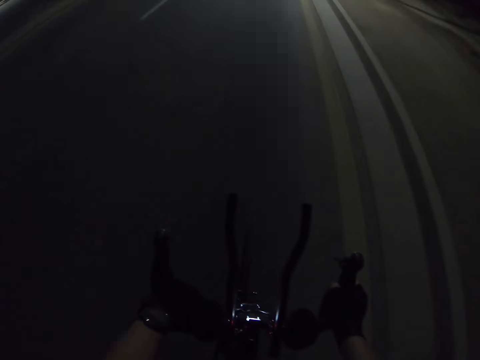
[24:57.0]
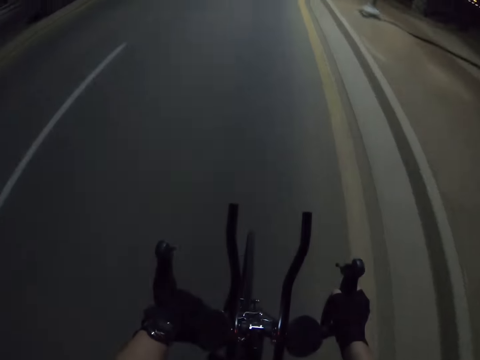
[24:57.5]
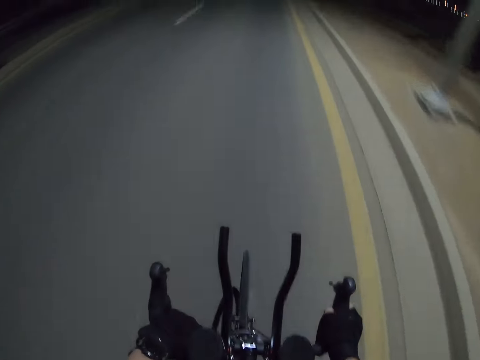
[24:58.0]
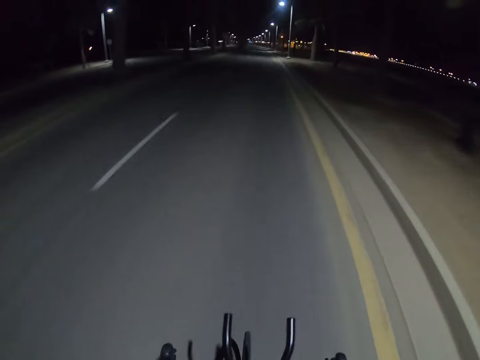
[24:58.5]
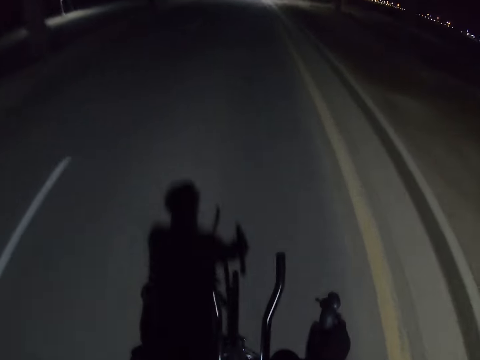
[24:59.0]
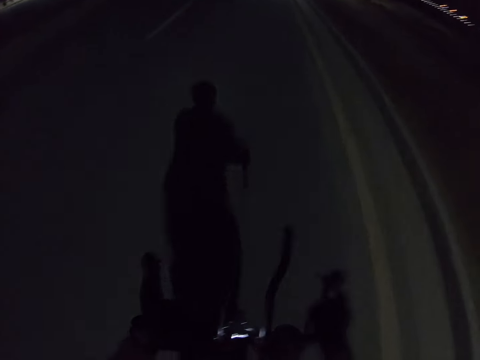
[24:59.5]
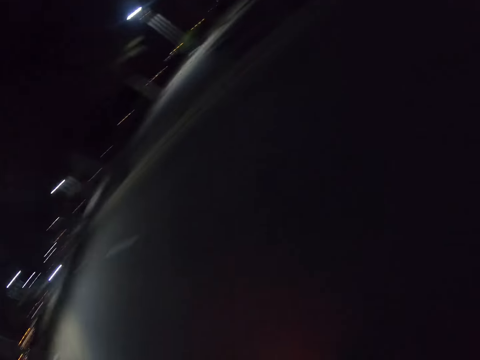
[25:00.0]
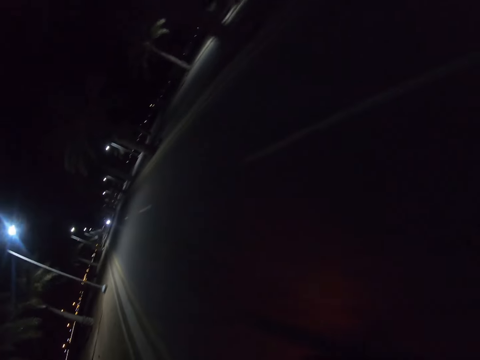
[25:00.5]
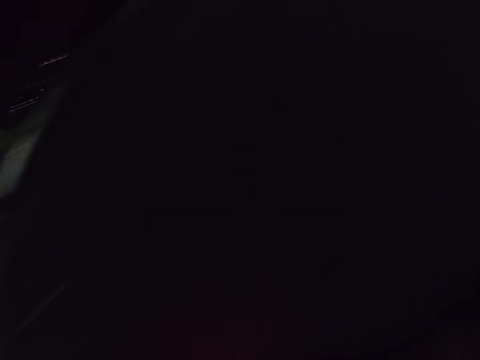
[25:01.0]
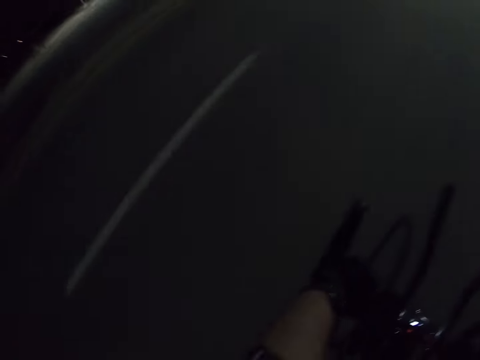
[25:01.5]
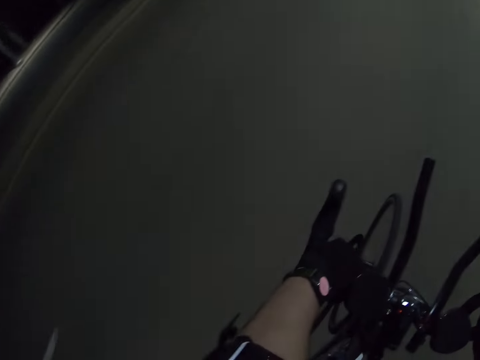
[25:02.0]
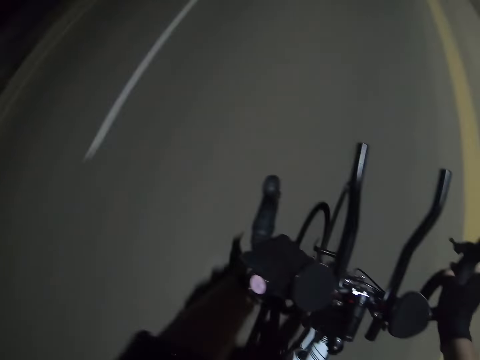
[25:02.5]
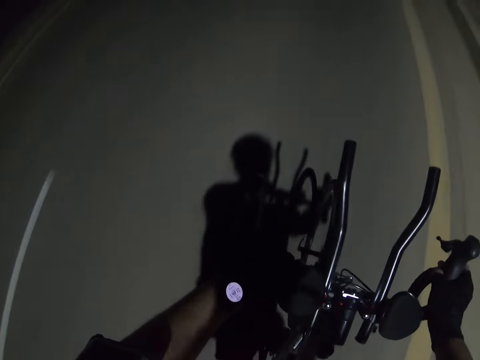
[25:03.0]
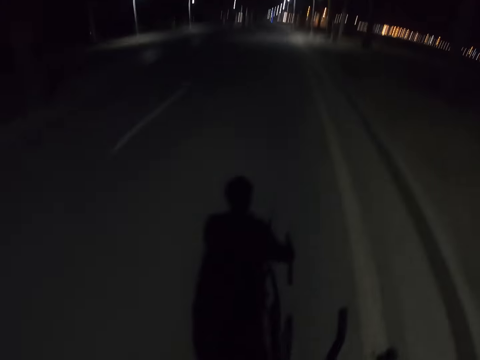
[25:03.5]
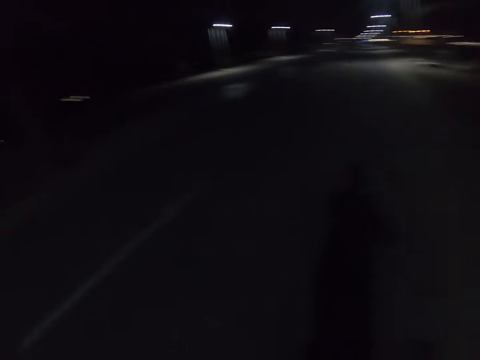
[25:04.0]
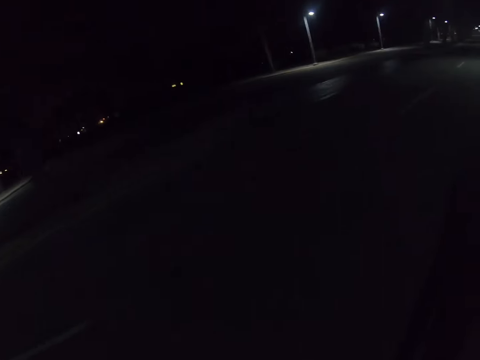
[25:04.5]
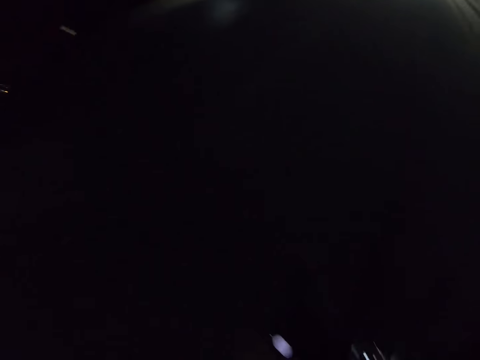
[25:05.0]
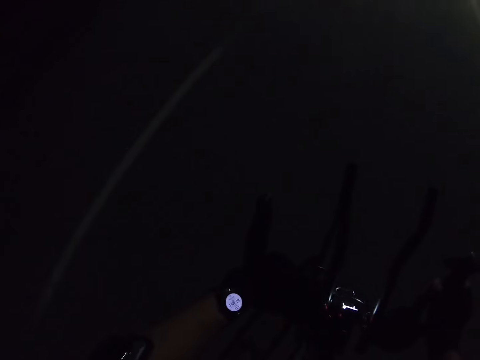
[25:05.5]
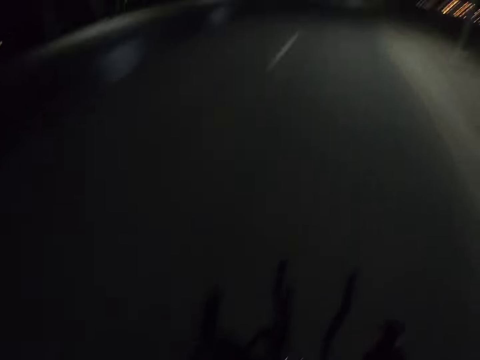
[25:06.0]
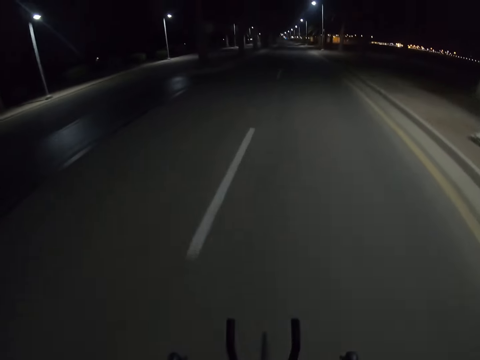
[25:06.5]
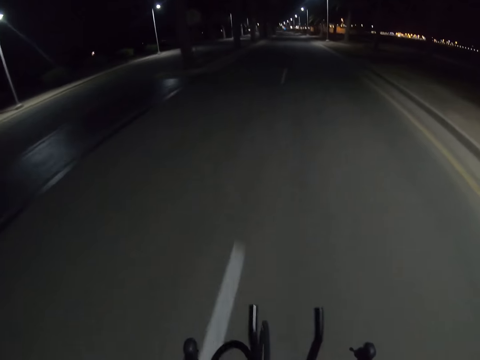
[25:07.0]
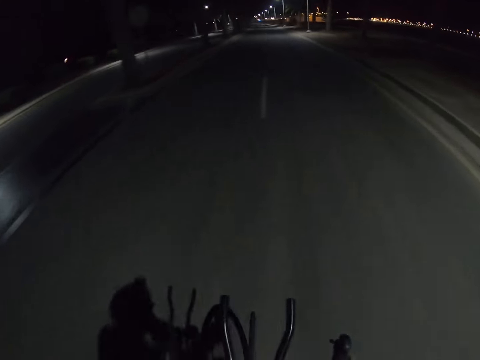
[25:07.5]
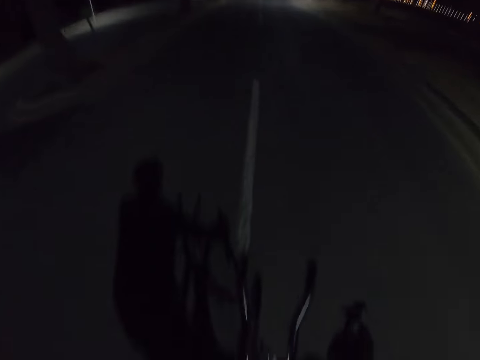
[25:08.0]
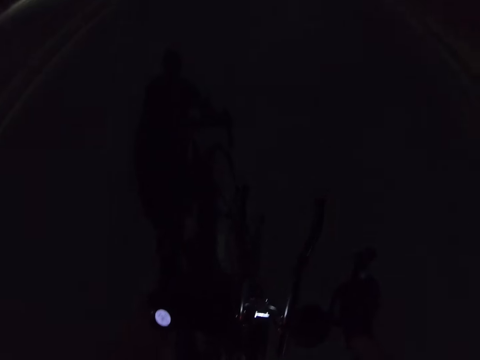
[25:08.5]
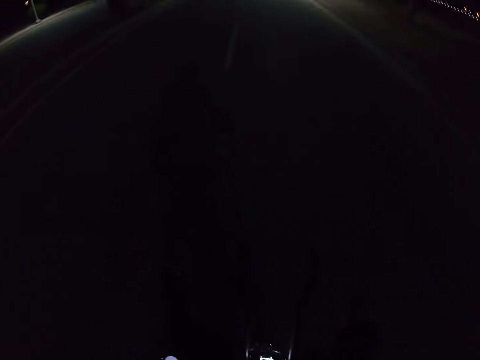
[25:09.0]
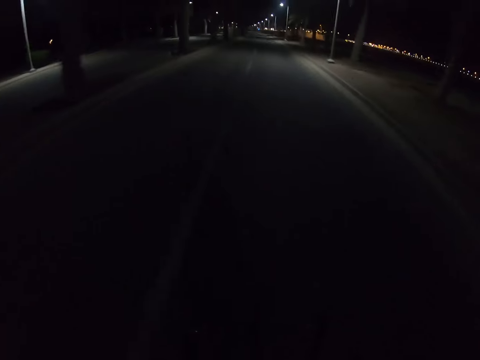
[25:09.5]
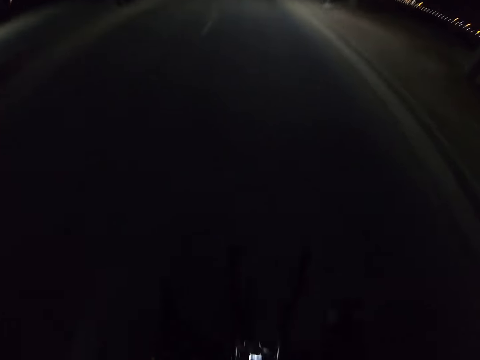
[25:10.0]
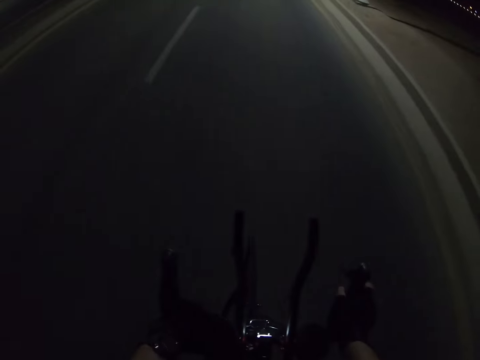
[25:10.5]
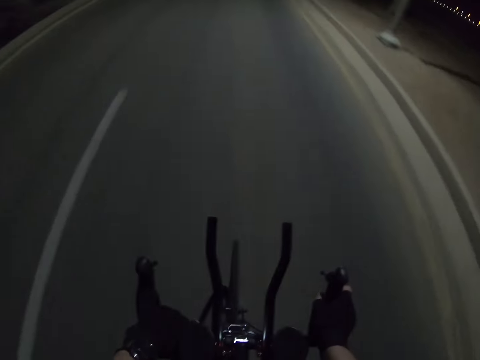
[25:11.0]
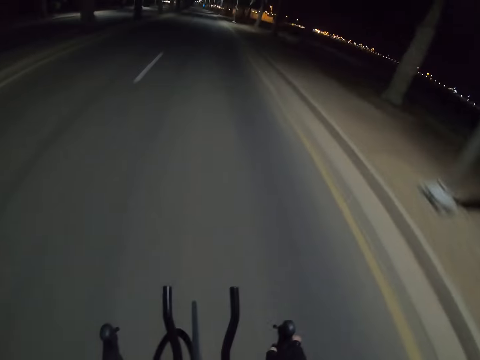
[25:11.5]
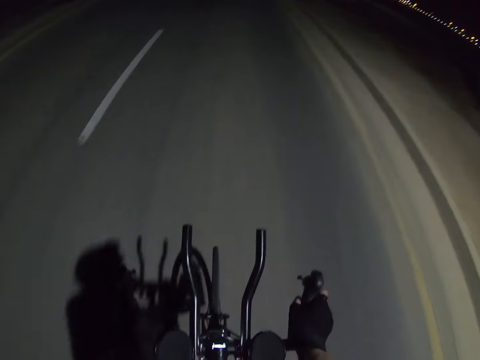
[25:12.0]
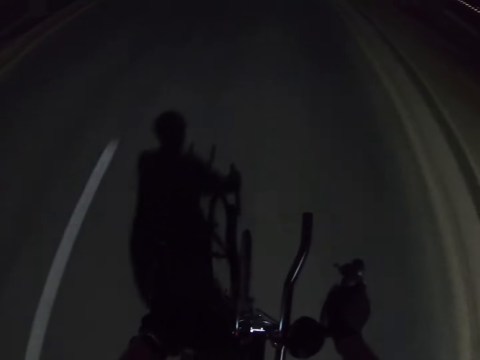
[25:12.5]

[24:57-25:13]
The camera wearer looks around. He rides a bicycle on the road. He looks at his watch.

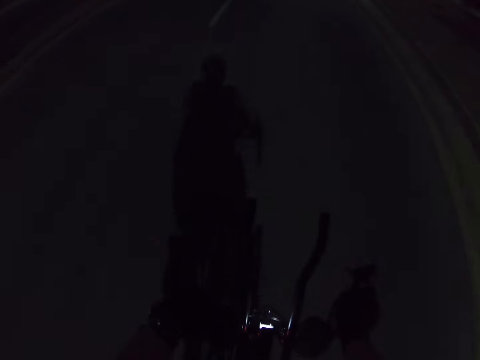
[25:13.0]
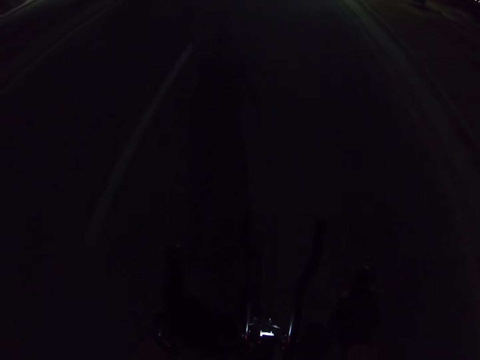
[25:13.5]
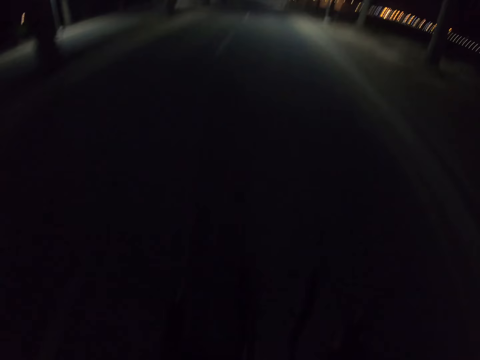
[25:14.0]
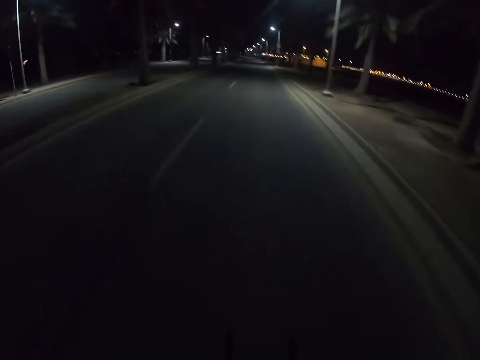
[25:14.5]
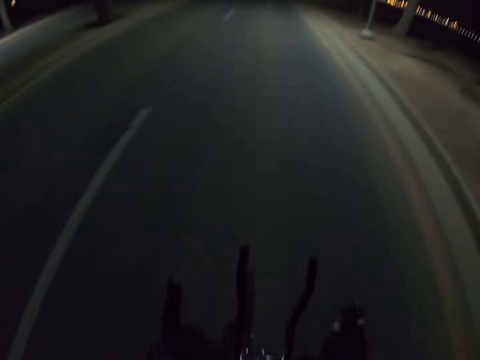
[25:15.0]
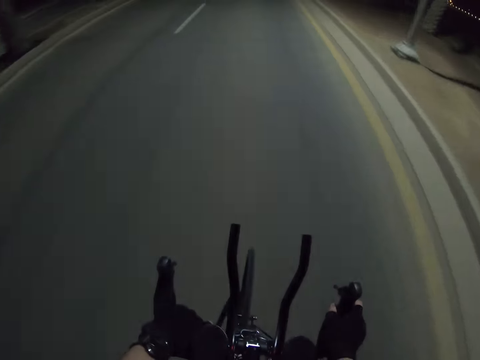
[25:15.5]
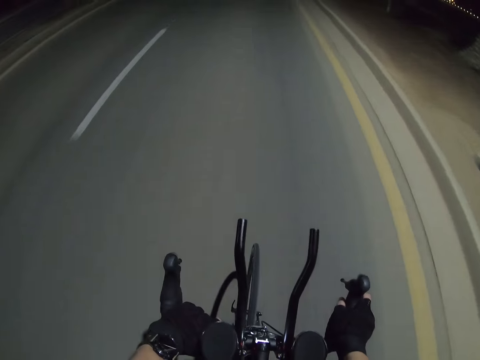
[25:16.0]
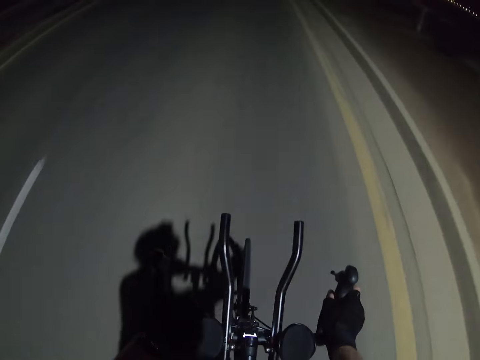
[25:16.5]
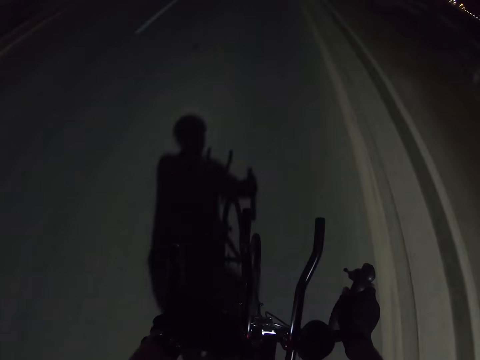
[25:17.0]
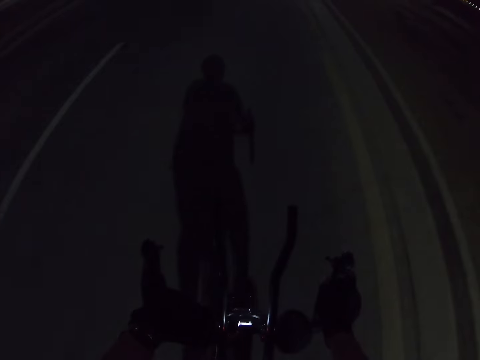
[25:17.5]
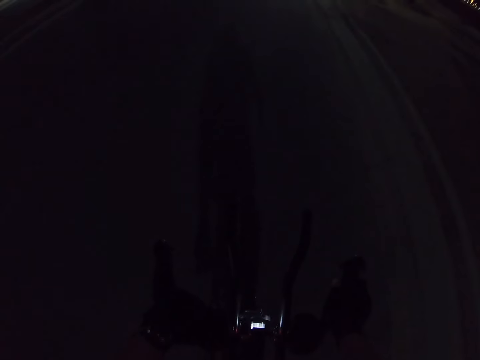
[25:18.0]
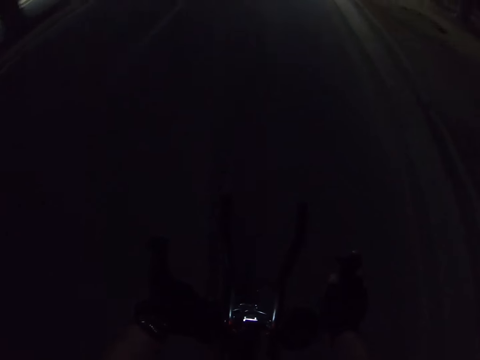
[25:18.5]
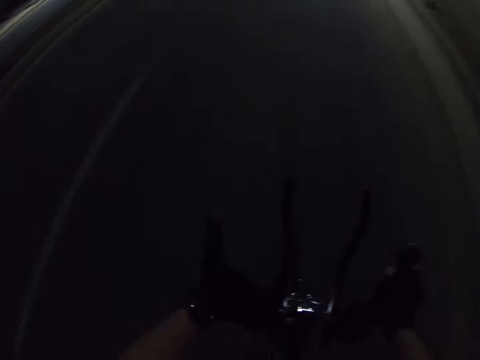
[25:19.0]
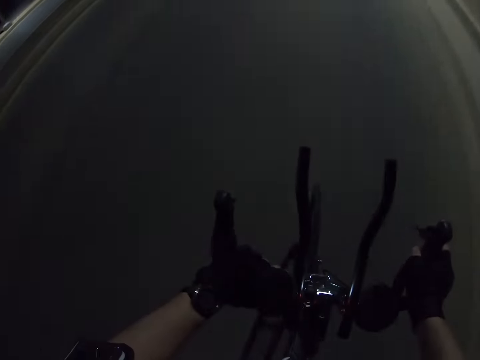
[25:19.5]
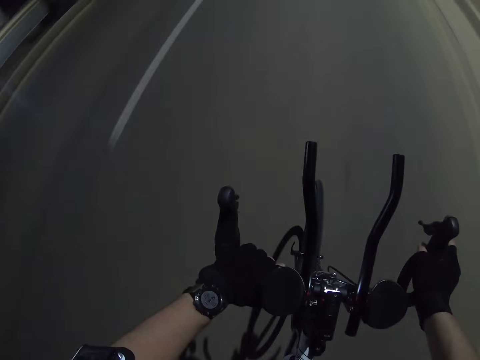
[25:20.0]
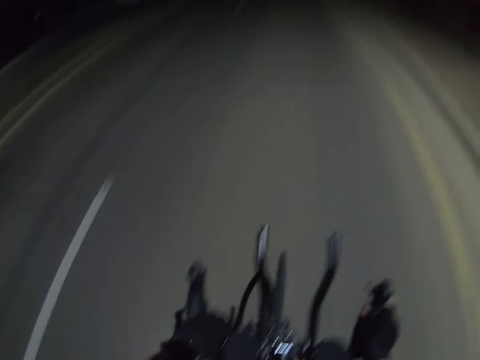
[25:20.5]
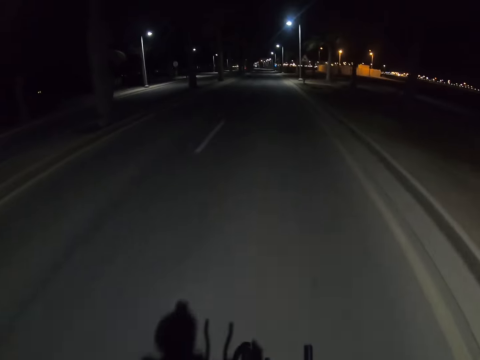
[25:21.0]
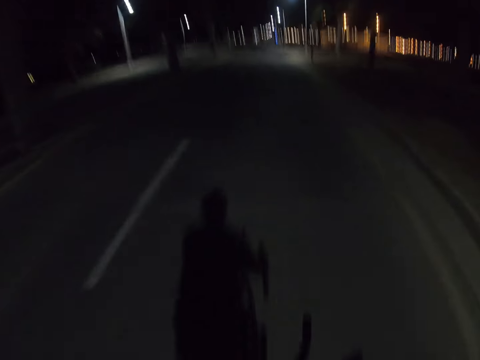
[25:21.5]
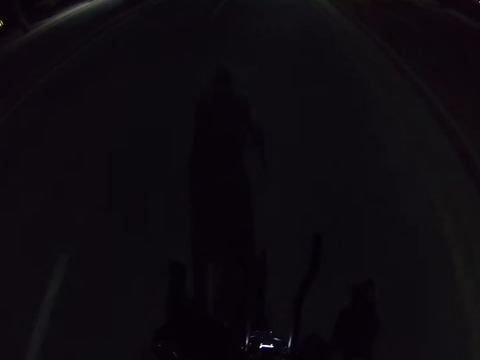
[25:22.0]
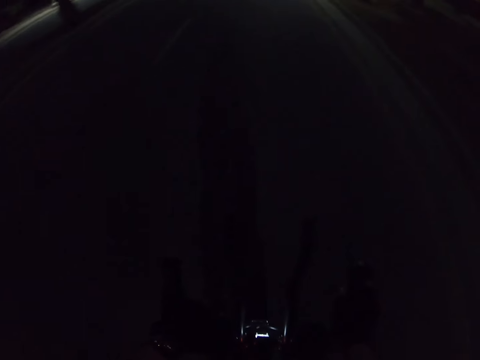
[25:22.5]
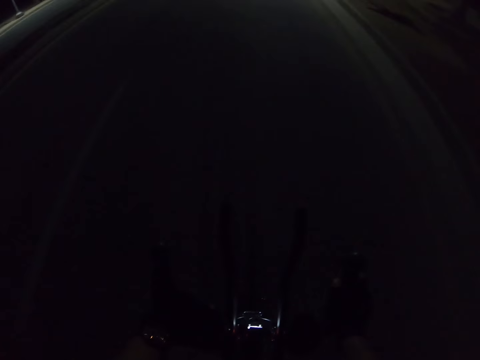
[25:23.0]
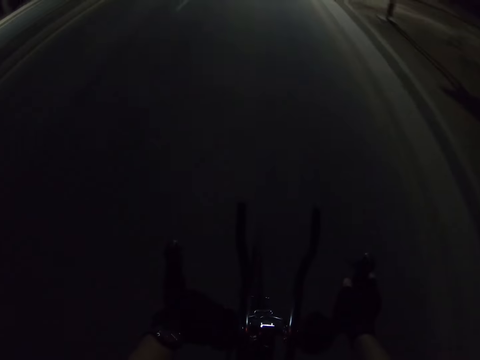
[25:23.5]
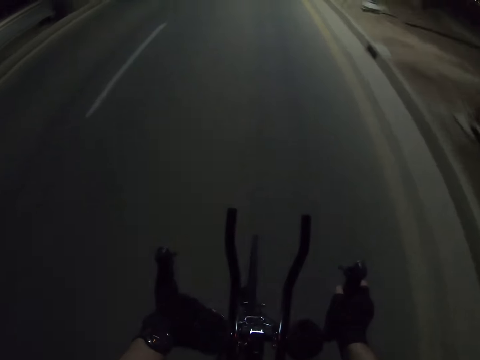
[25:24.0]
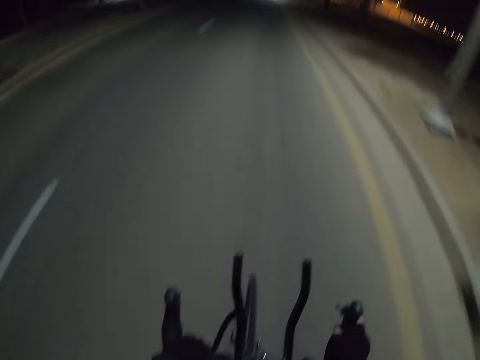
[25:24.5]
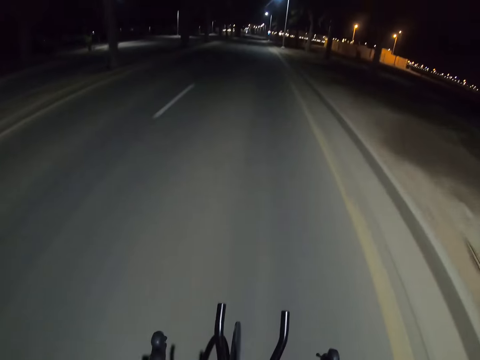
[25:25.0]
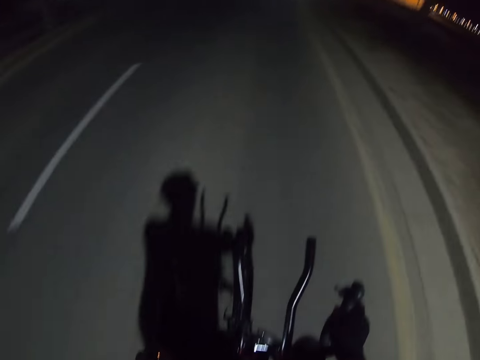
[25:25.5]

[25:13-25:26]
The camera wearer checks the watch on the left hand. They ride a bicycle on the road.
